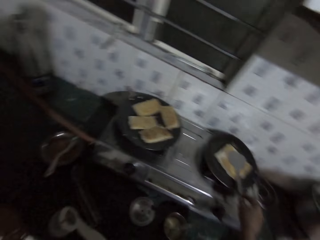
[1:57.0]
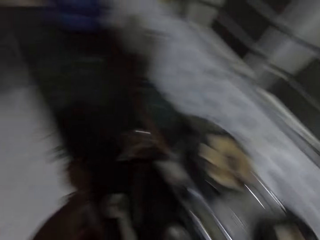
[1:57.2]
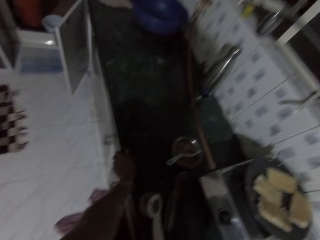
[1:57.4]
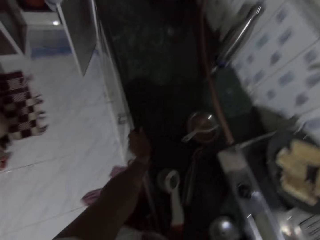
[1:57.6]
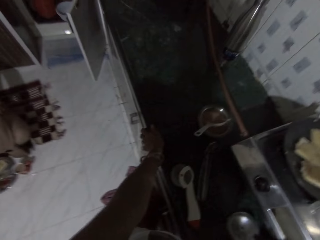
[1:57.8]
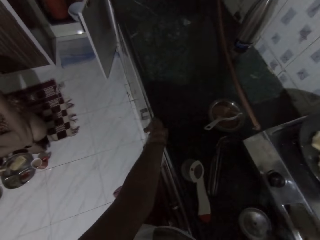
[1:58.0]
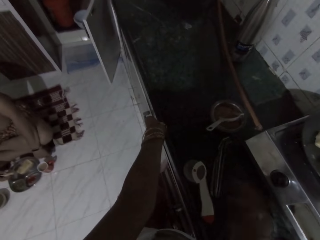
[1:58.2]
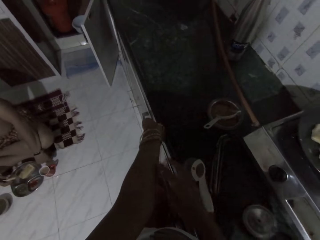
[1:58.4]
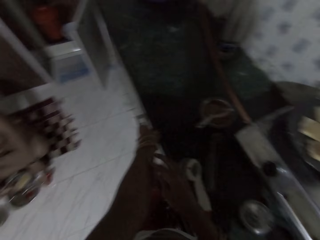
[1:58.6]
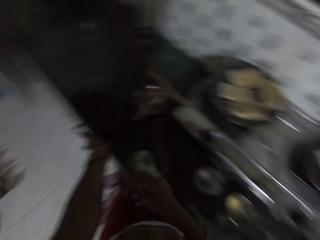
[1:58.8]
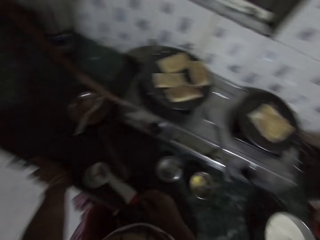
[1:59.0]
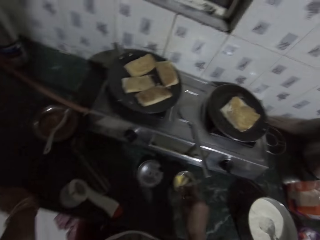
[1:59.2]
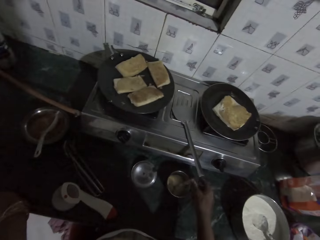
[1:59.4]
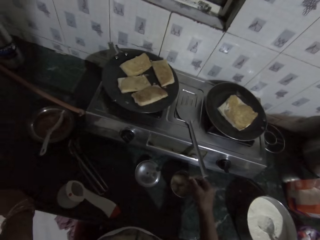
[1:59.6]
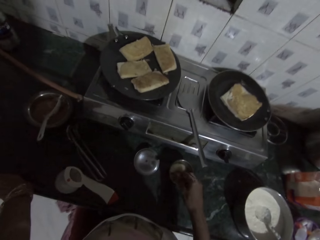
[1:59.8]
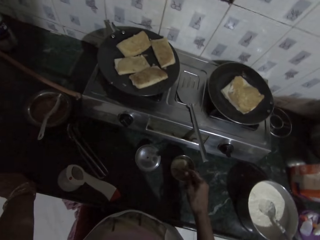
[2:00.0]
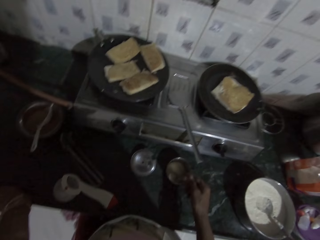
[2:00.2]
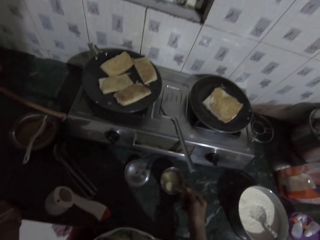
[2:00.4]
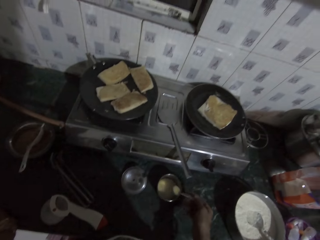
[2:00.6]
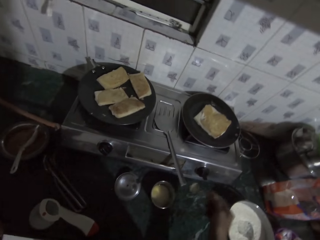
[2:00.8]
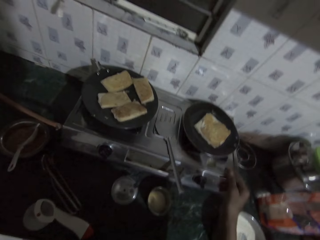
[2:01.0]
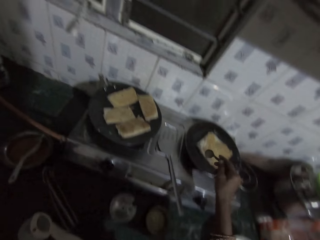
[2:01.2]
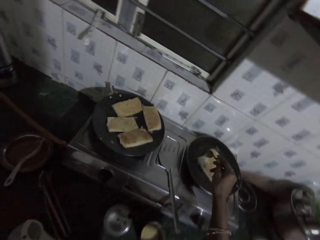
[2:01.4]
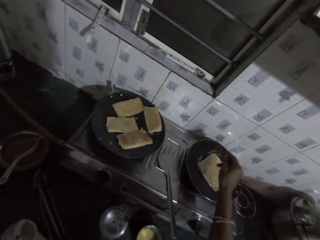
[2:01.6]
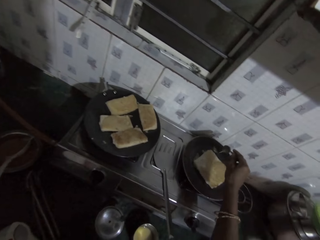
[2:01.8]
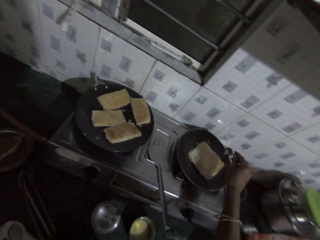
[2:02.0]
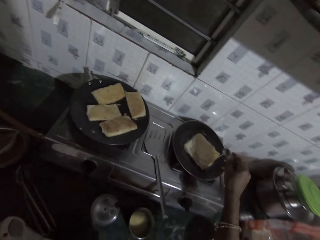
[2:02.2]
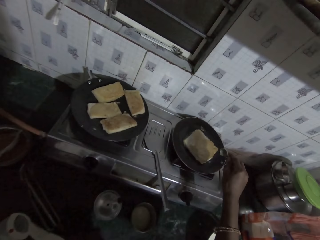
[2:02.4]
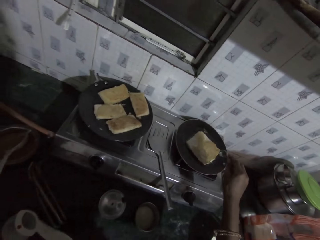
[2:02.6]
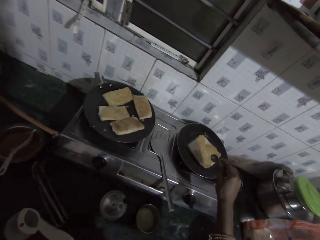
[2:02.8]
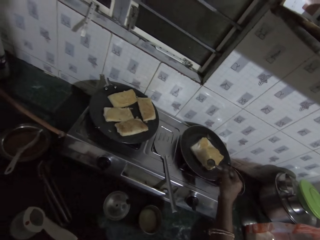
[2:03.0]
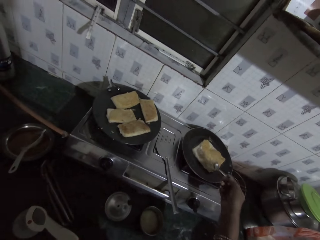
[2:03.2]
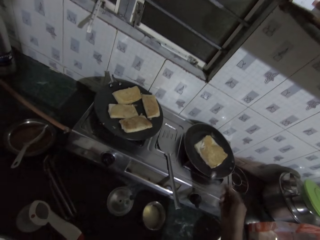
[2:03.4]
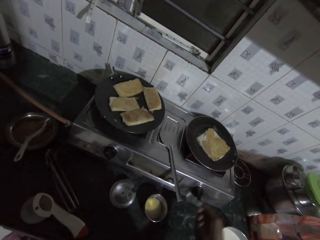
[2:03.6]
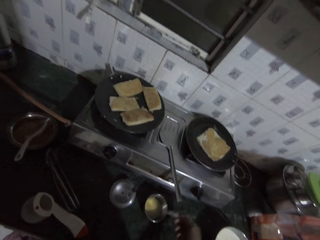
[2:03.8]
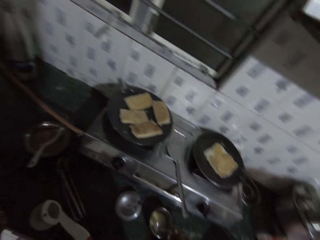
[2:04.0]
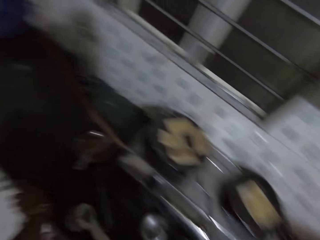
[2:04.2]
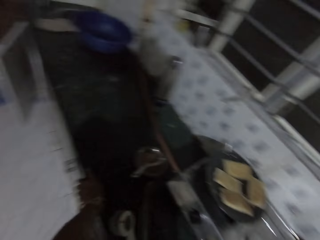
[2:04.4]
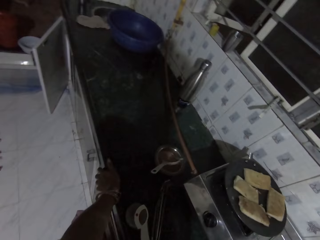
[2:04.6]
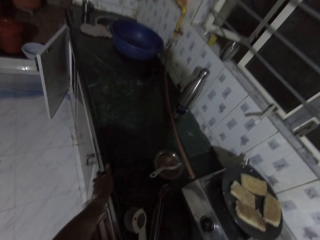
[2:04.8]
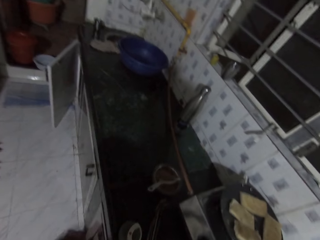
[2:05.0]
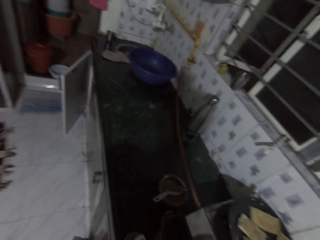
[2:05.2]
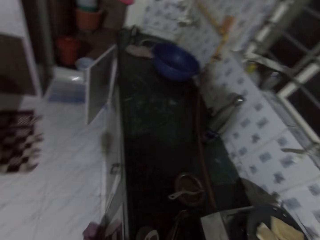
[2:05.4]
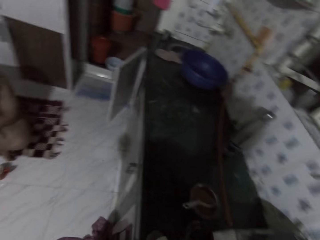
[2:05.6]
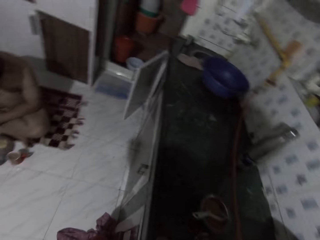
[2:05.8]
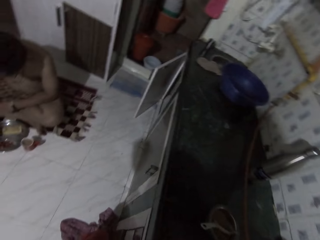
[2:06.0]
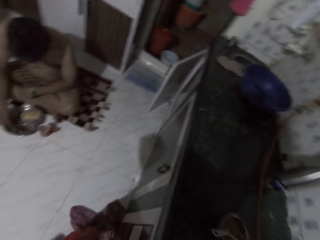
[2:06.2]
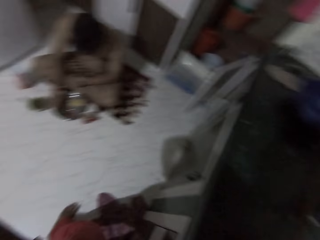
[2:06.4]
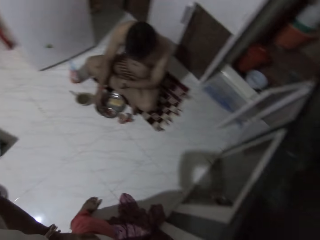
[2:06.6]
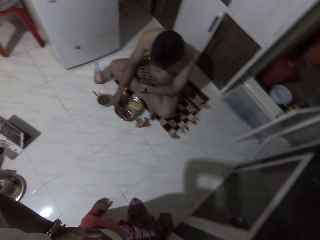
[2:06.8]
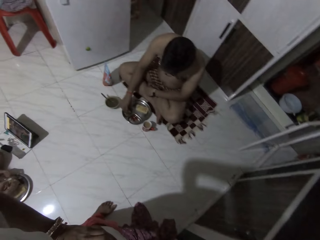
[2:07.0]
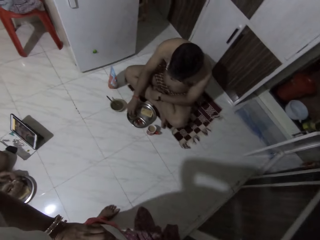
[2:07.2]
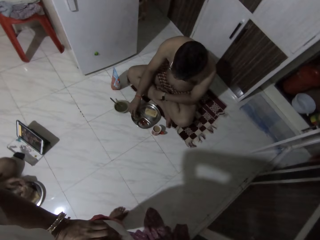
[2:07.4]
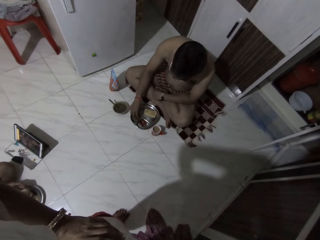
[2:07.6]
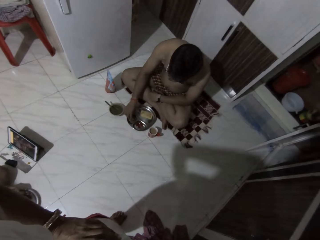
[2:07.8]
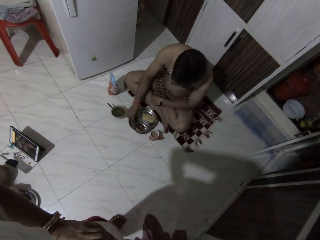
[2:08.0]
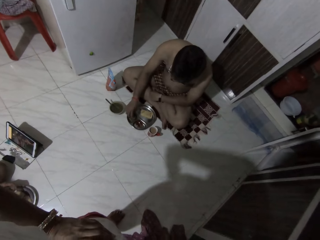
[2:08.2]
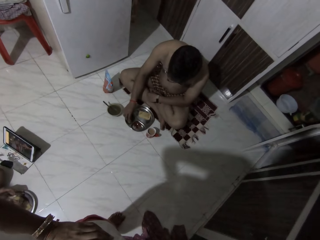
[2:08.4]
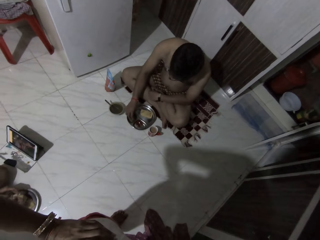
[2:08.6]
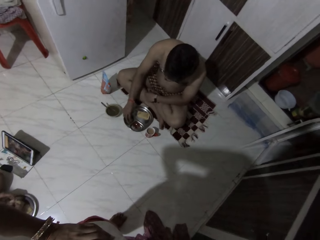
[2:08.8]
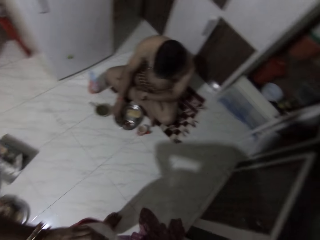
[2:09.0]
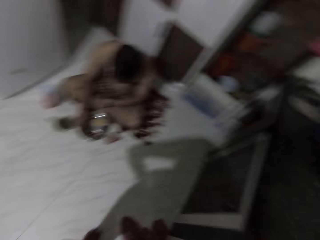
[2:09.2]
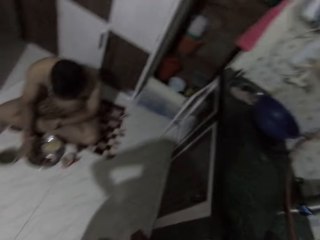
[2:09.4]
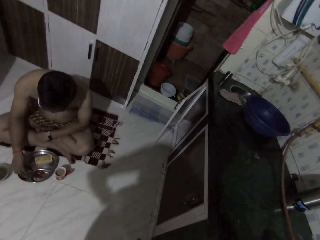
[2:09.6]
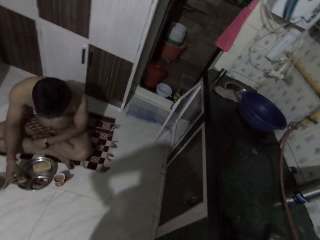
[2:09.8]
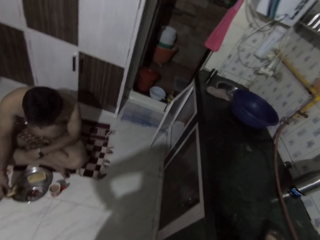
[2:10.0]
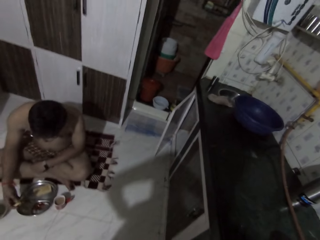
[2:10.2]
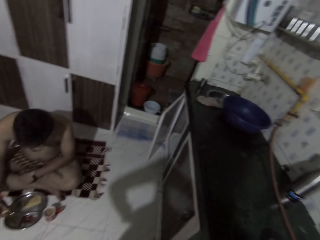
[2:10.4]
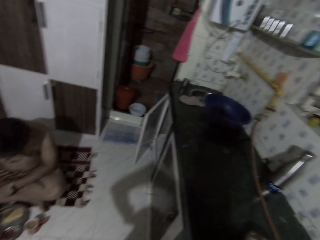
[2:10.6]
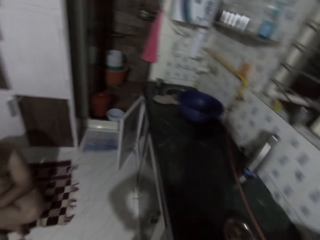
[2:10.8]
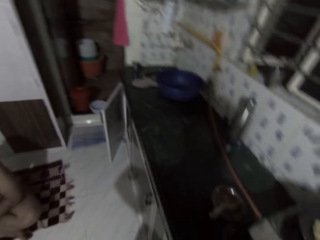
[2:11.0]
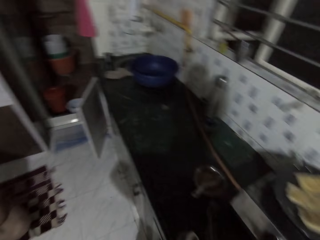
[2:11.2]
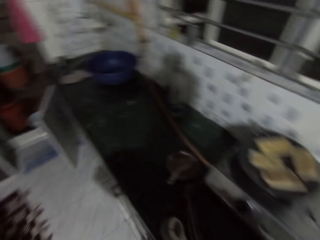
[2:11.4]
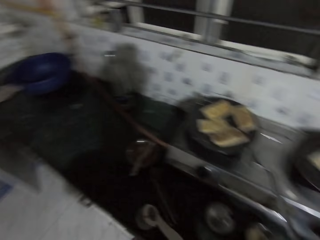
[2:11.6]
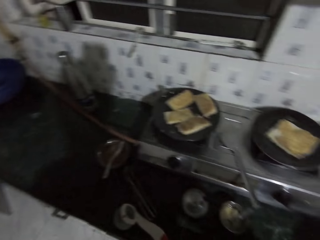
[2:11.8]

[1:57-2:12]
The camera wearer scratches her hand. She scoops out cooking oil from the plate on the kitchen counter with the spoon with her right hand. She picks up the spoon. She turns the oil in the pan with the spoon in her right hand. She drops the spoon in the plate with her right hand. A man eats bread with his right hand.

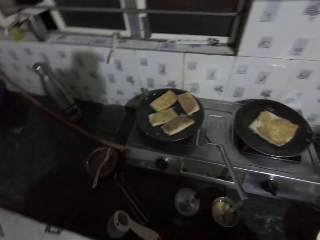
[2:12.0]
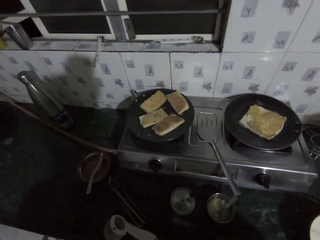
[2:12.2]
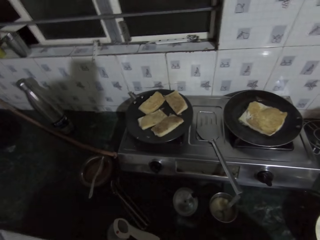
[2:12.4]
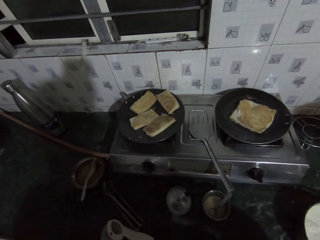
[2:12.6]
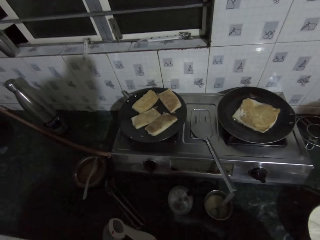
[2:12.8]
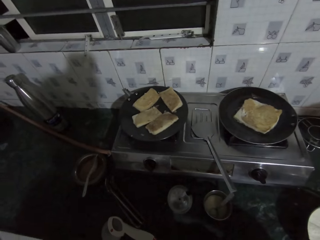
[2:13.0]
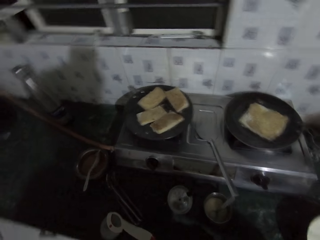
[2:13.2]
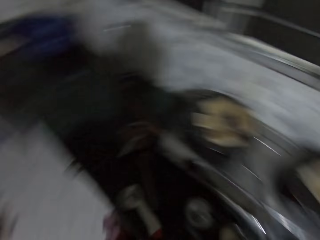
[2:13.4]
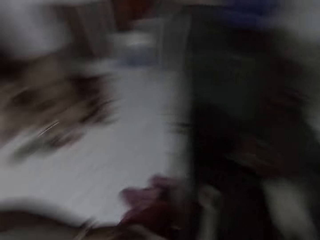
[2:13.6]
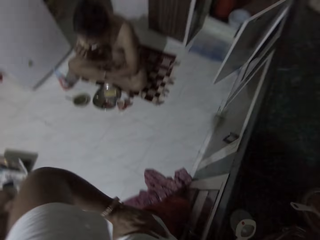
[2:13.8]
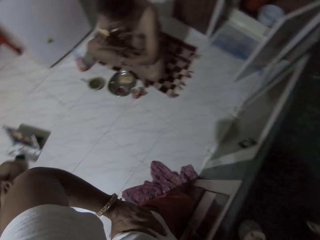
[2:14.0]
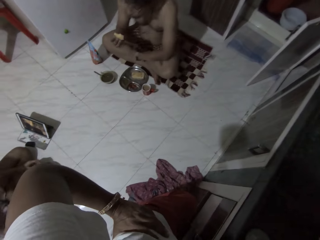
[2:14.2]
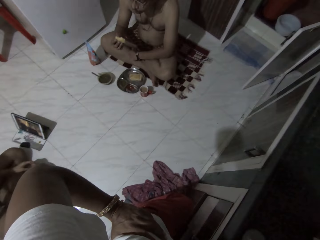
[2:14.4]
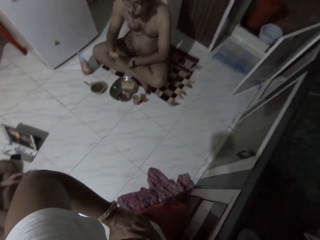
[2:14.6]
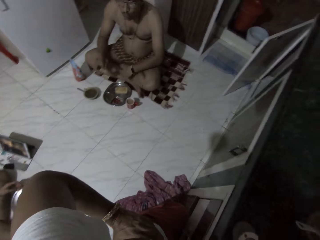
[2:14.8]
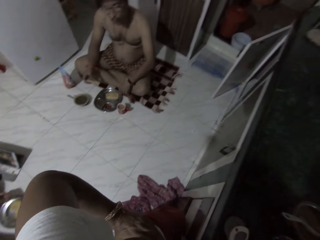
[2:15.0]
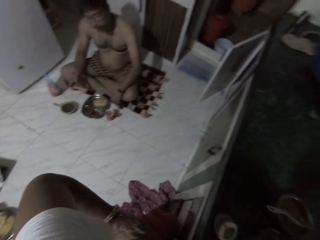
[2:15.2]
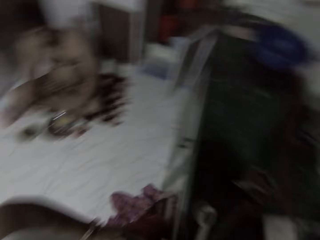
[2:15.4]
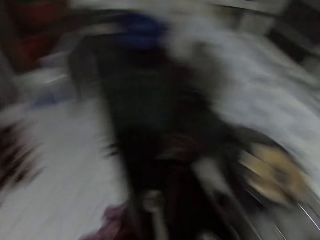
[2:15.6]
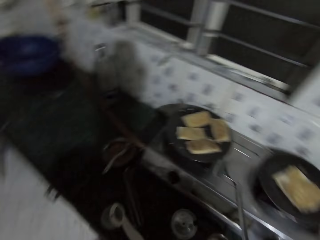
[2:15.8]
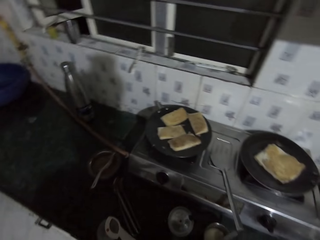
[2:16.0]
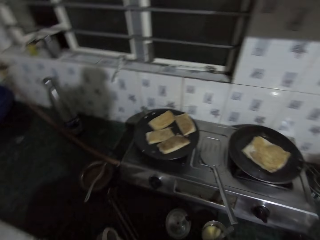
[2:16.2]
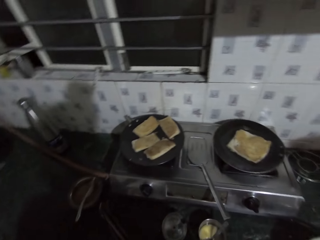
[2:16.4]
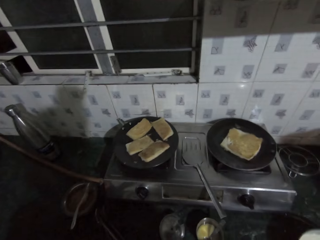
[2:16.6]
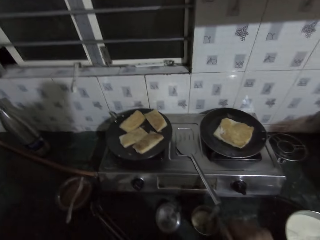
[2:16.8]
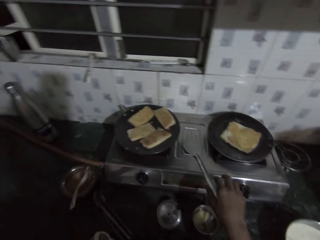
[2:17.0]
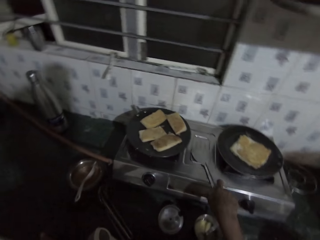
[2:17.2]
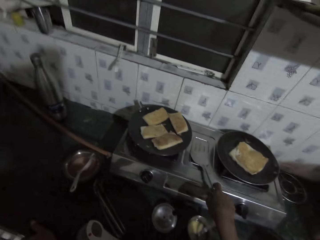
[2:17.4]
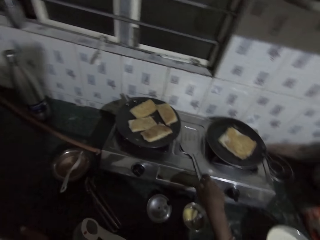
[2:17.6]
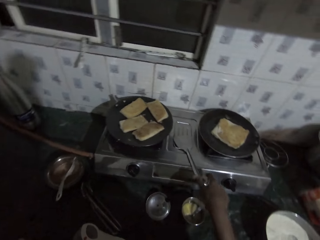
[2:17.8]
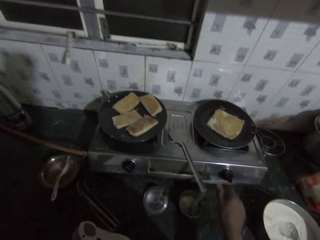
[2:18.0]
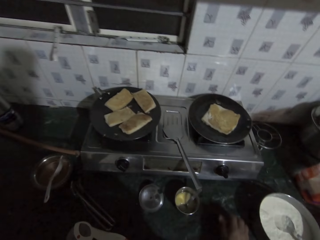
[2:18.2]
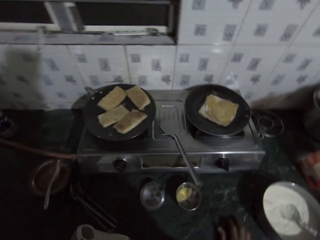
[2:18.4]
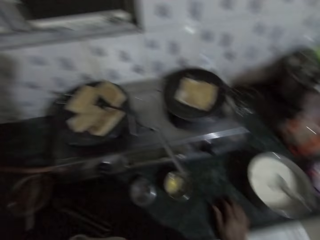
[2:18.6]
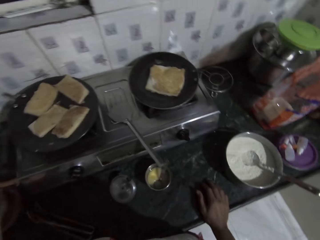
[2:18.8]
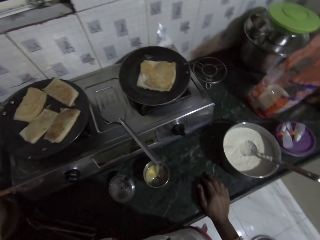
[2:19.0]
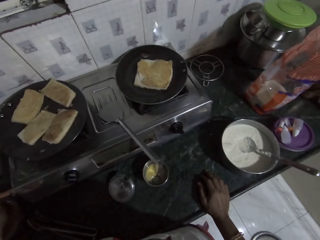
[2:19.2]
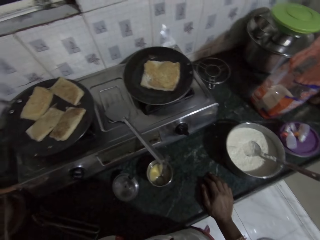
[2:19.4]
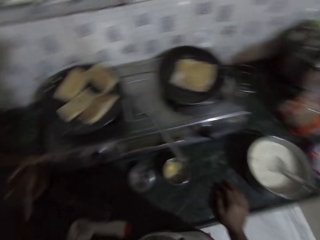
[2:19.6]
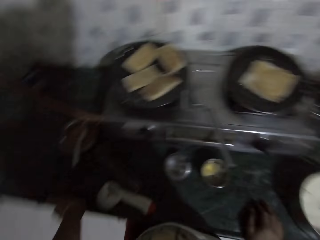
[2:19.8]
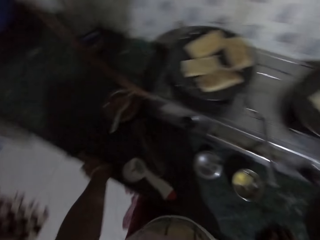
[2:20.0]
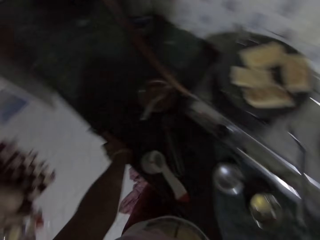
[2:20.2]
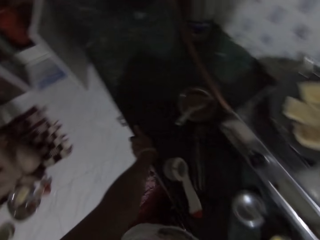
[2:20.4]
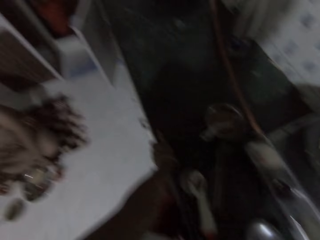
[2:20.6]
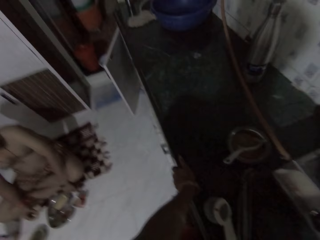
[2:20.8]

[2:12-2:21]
The camera wearer touches the spatula on the cooker with her right hand.
